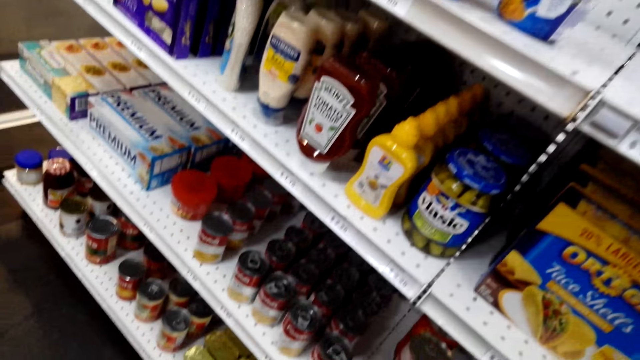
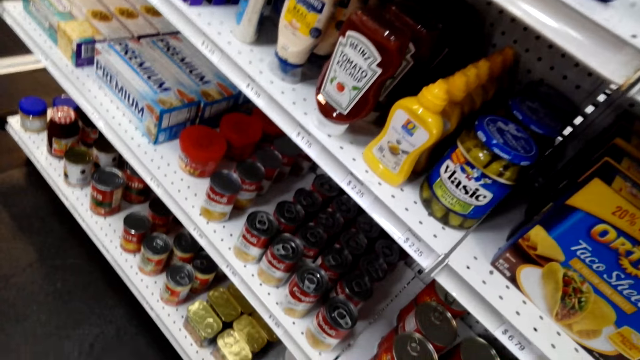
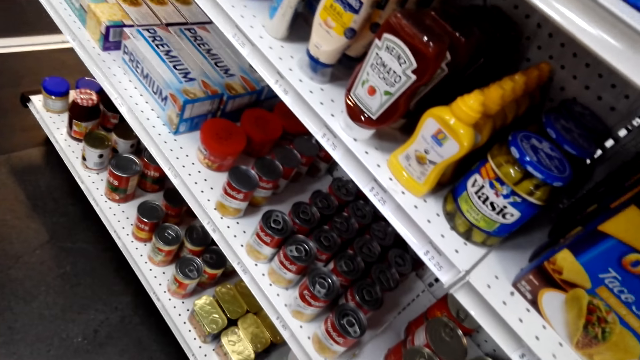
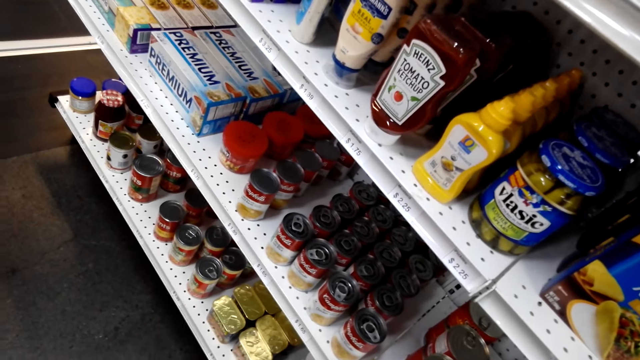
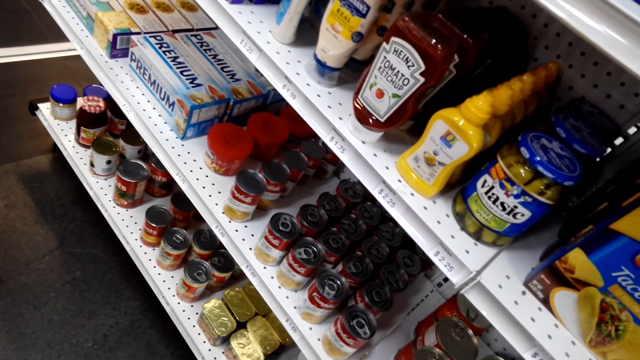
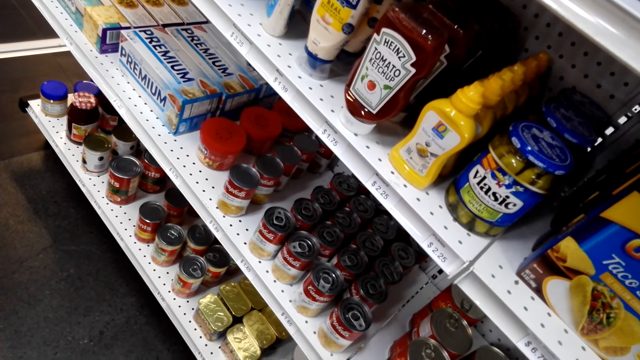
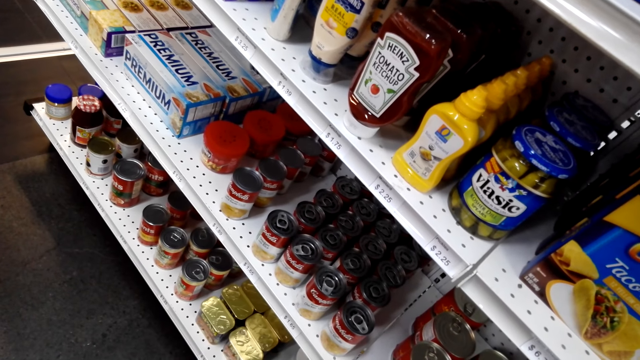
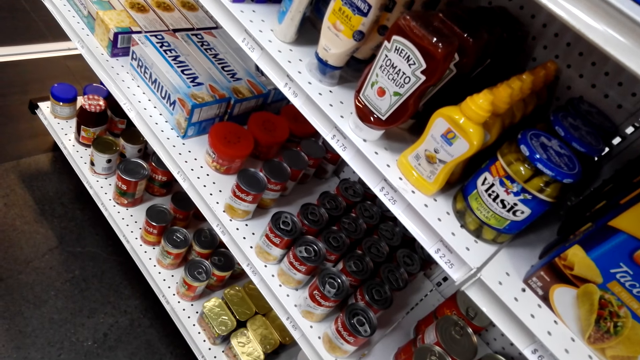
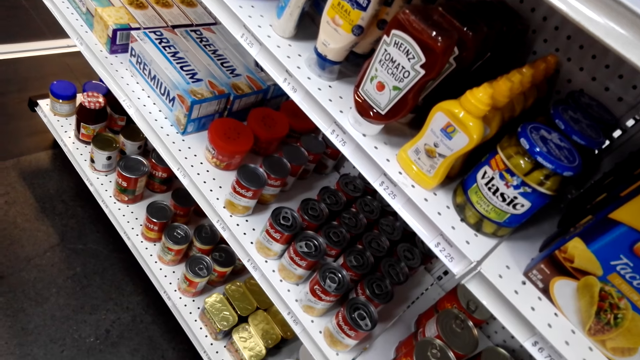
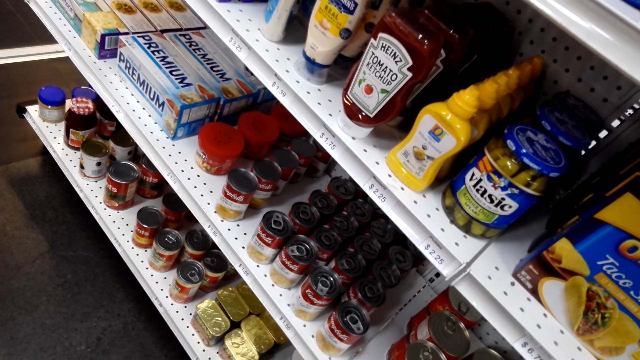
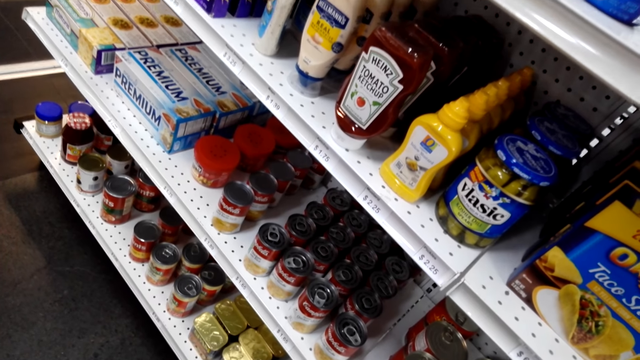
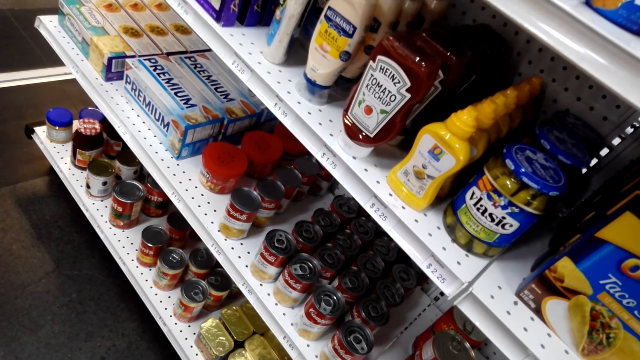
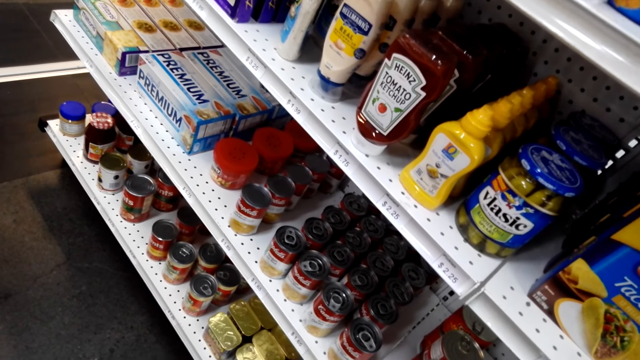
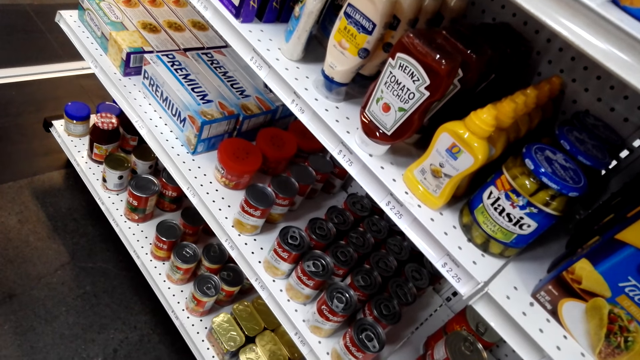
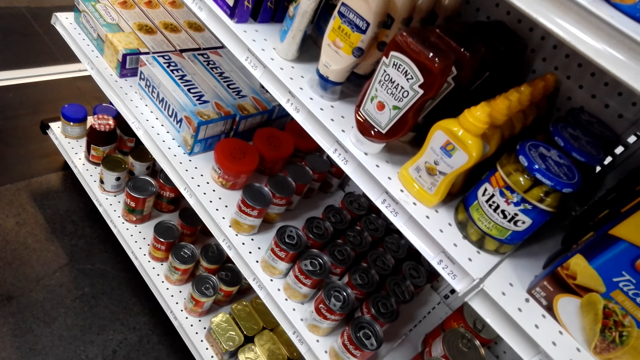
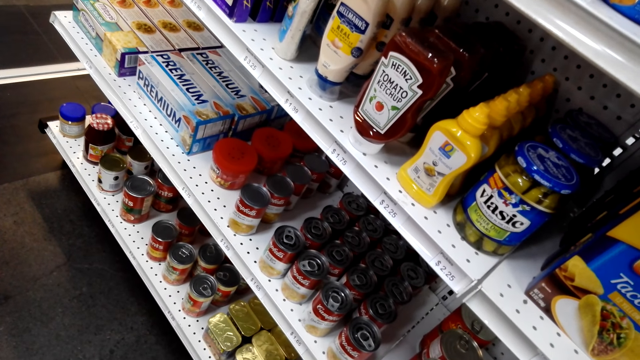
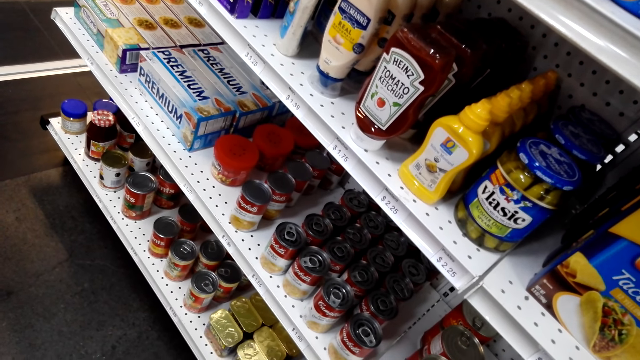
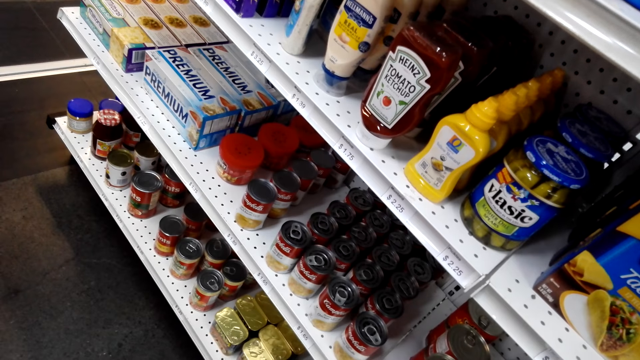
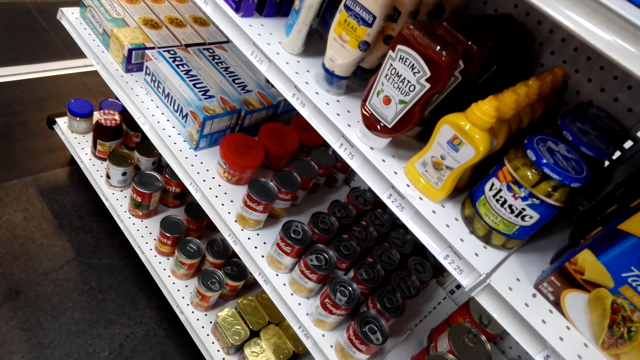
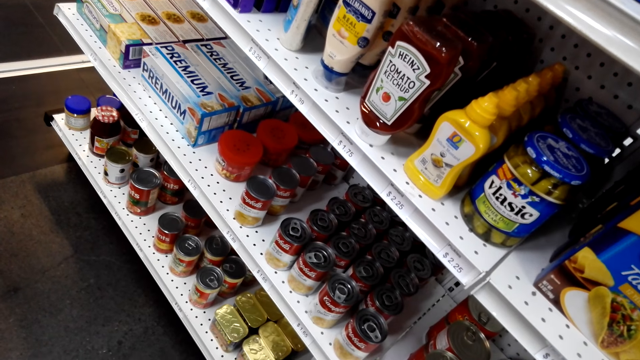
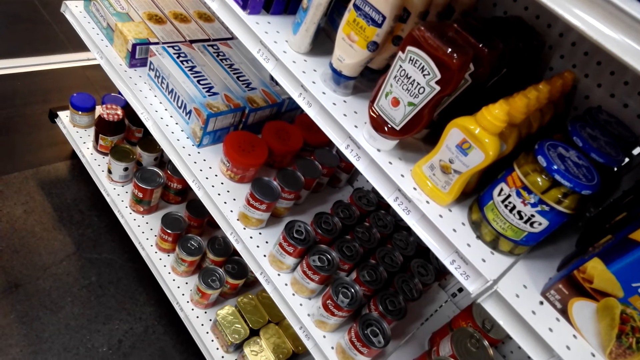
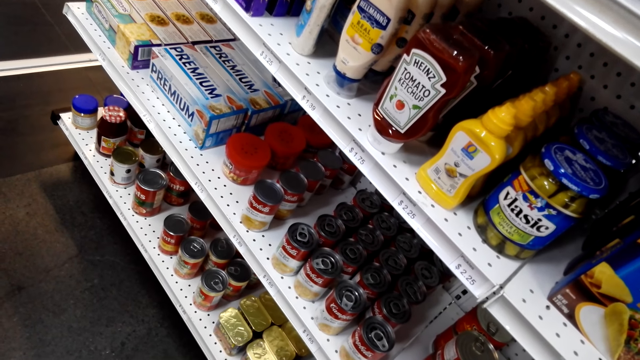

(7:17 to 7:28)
The camera wearer looks at the bottom shelf.

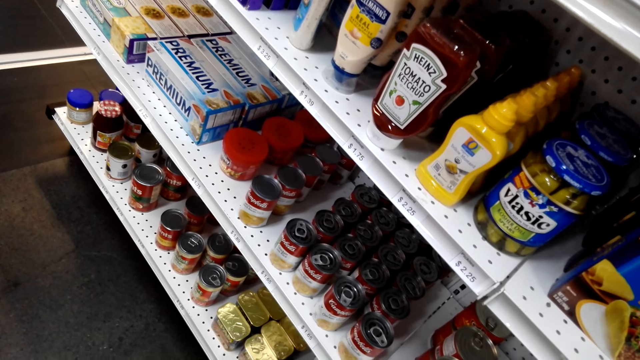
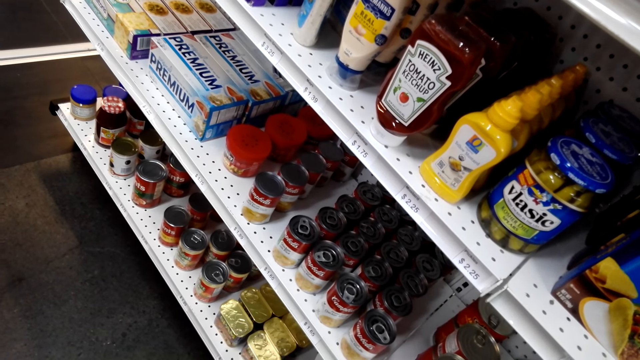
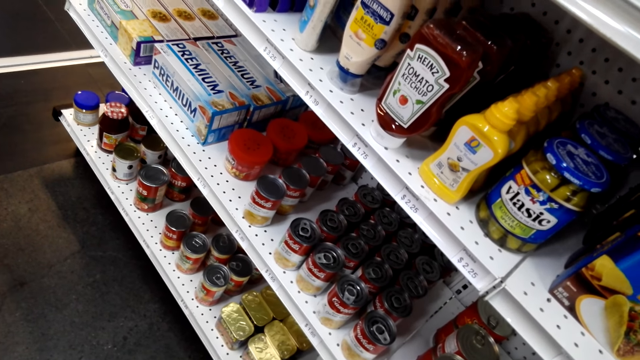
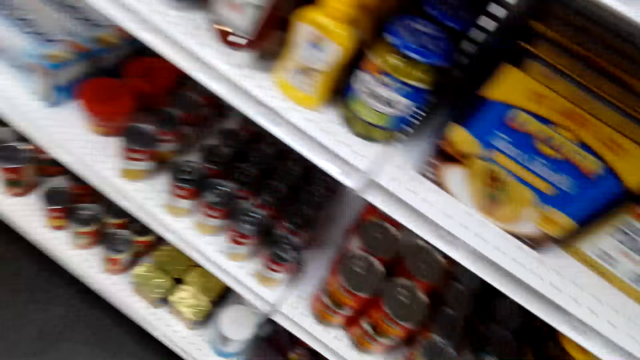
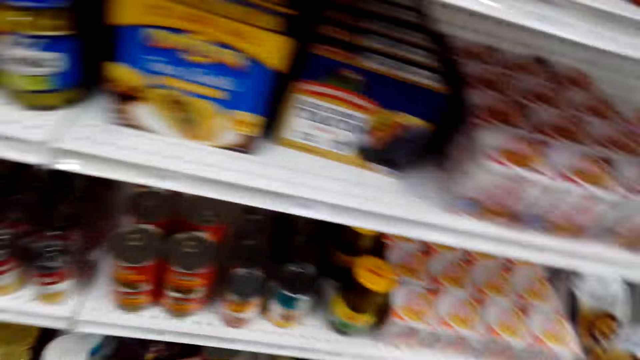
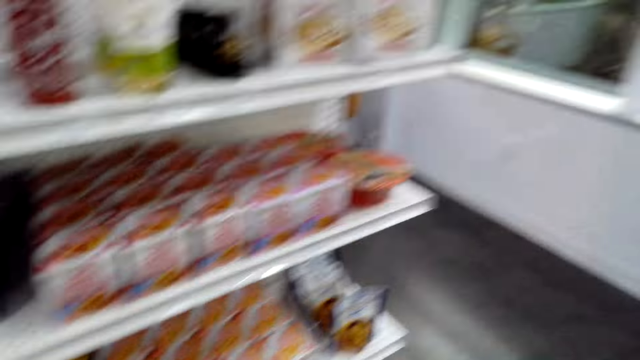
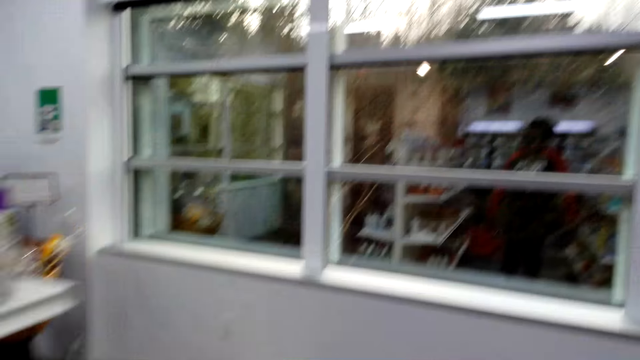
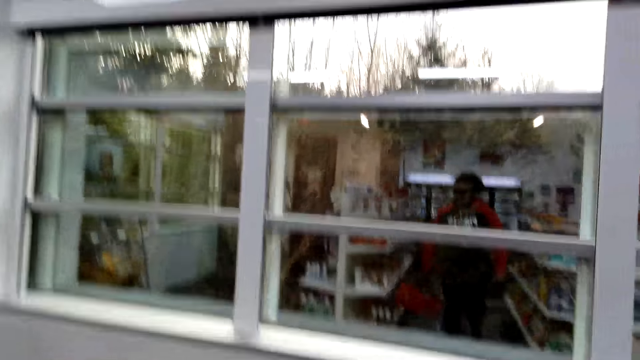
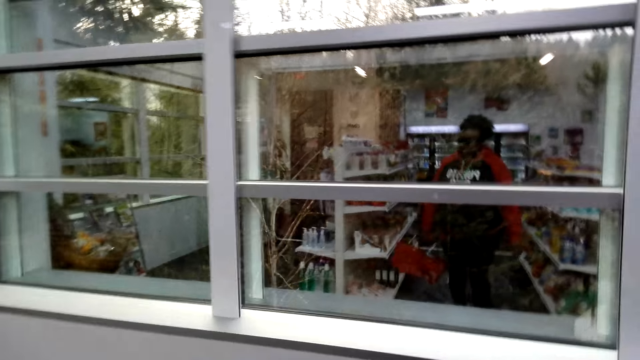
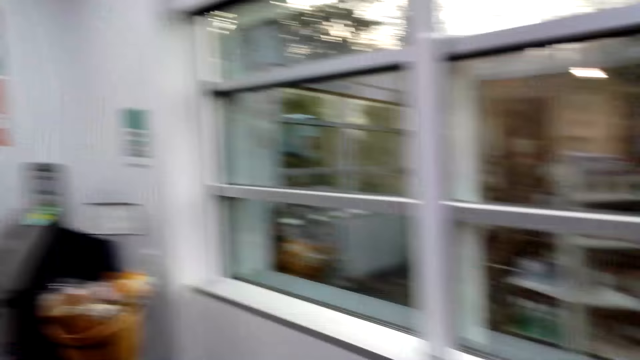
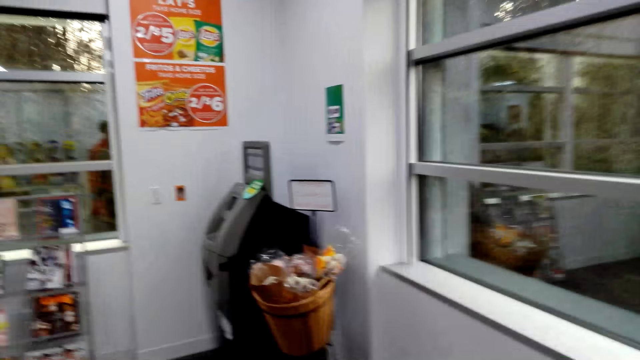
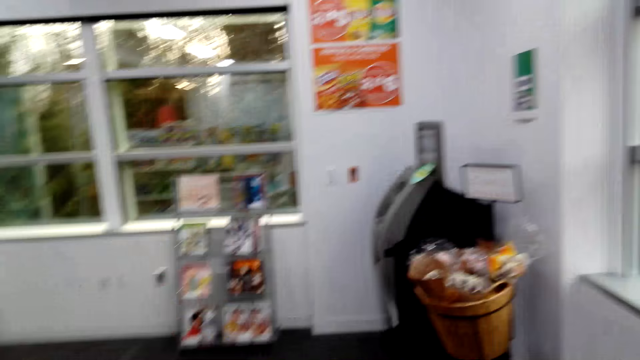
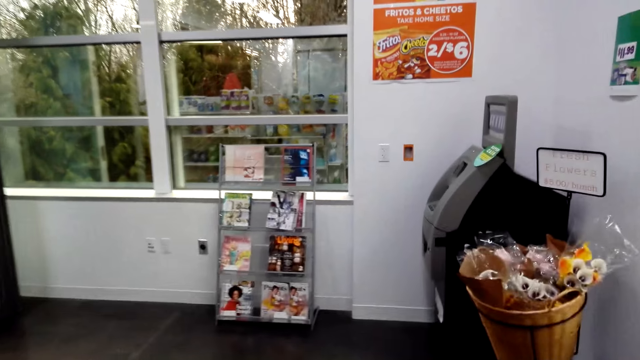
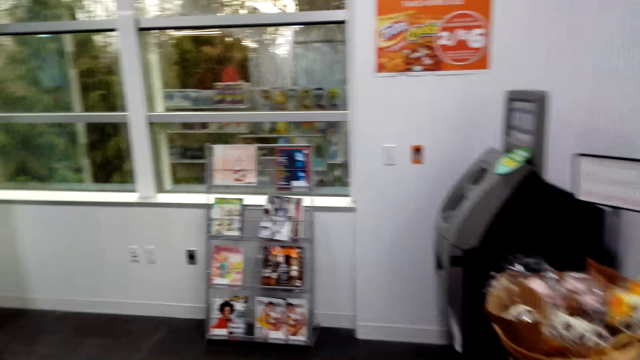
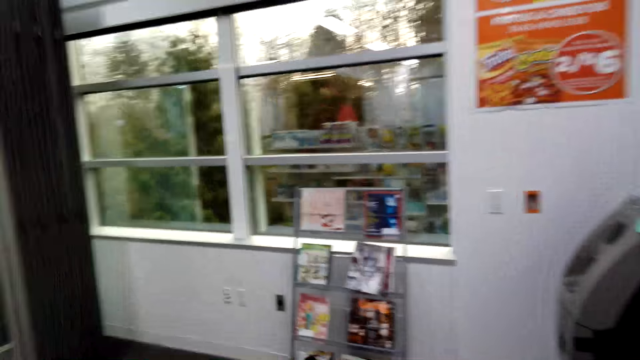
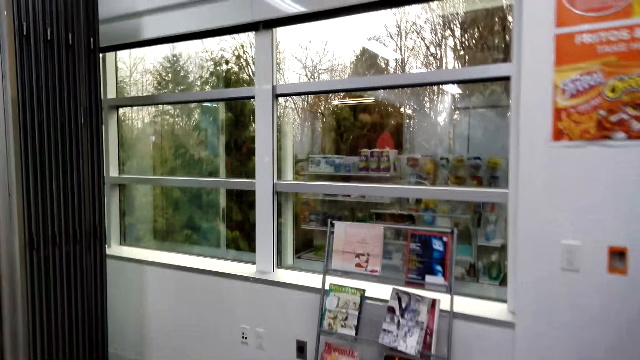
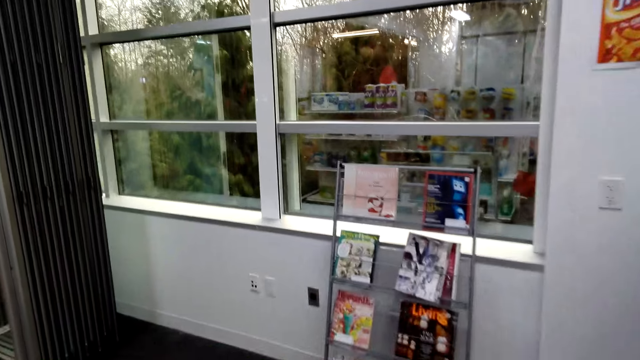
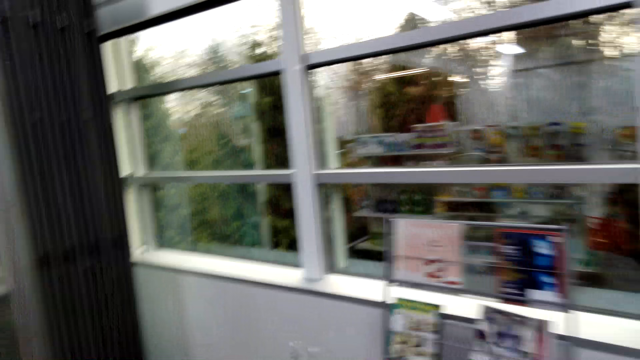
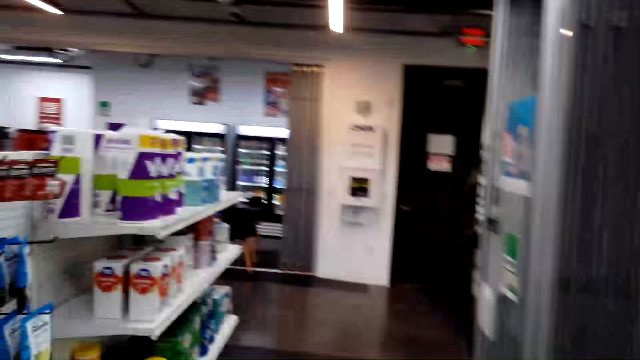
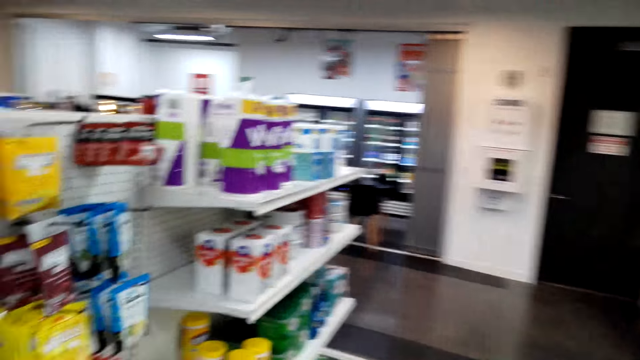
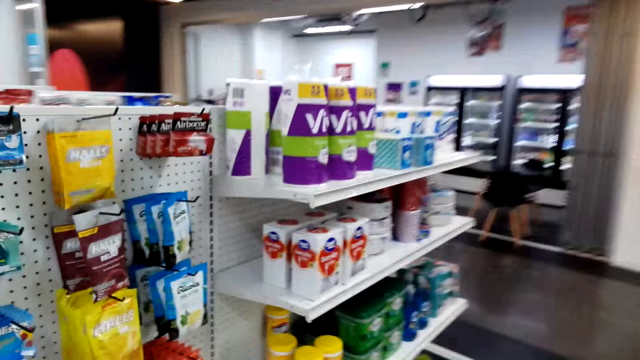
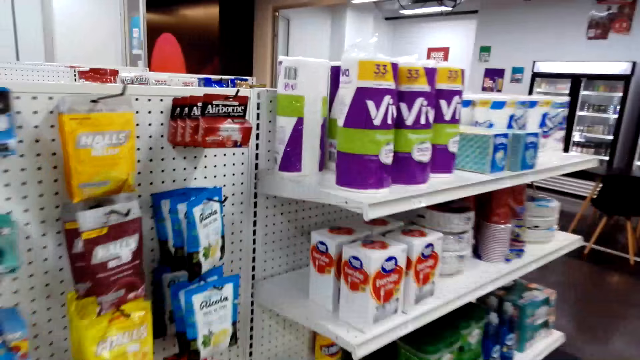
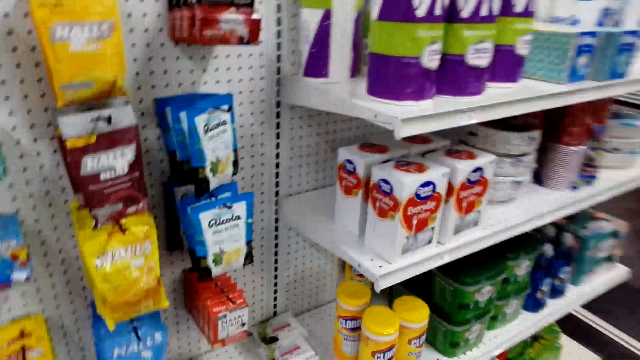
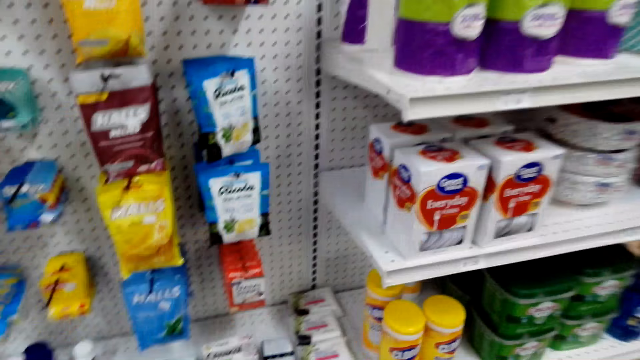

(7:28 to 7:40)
The camera wearer walks around.
